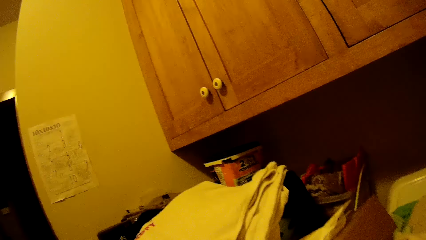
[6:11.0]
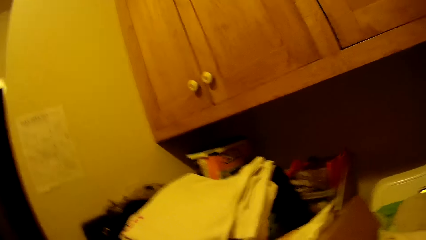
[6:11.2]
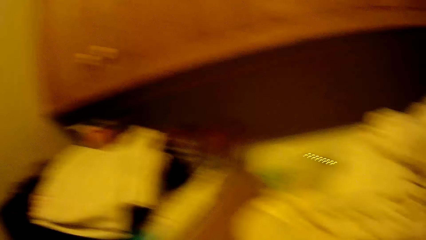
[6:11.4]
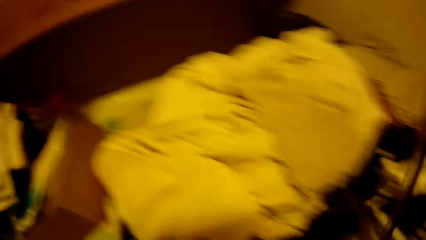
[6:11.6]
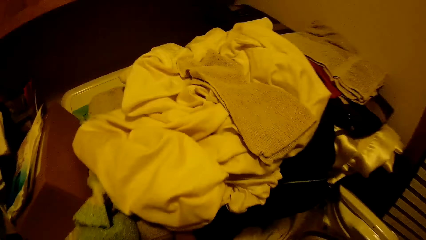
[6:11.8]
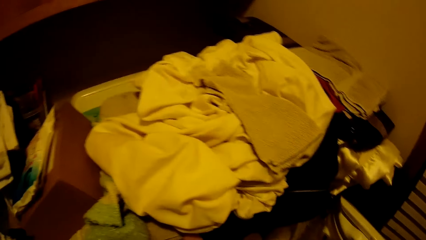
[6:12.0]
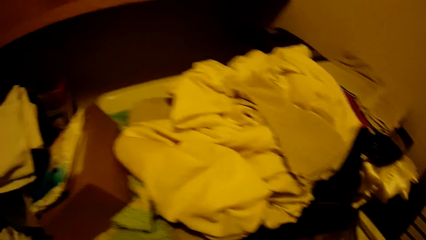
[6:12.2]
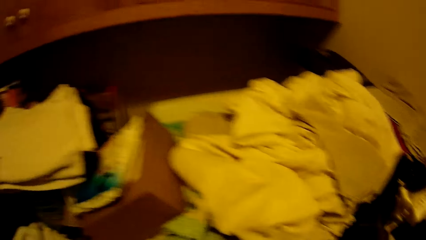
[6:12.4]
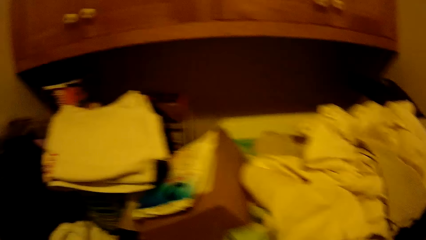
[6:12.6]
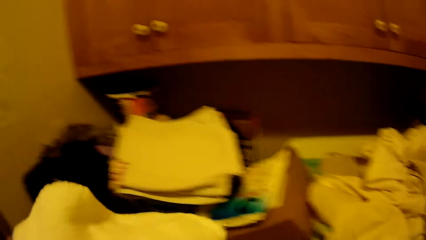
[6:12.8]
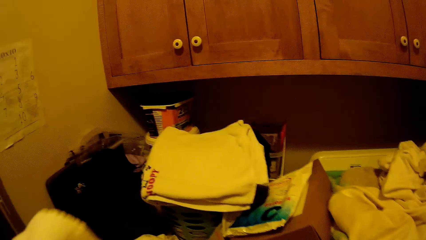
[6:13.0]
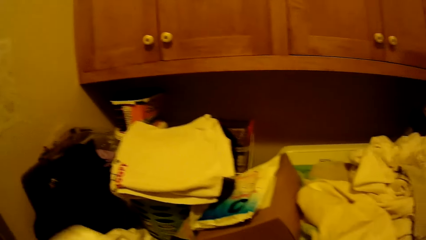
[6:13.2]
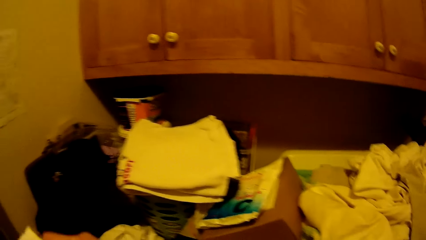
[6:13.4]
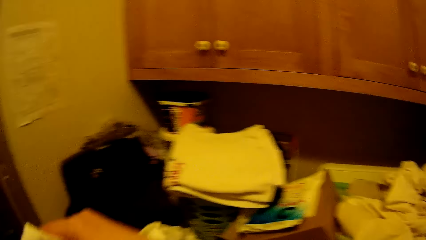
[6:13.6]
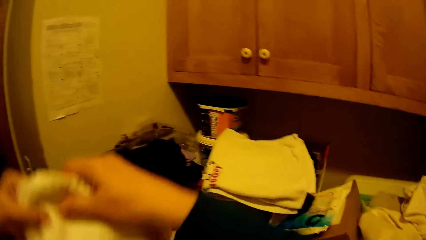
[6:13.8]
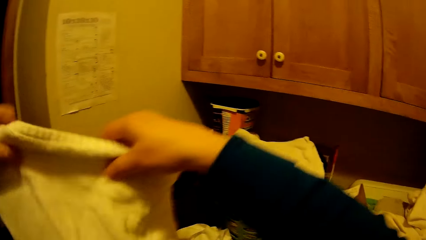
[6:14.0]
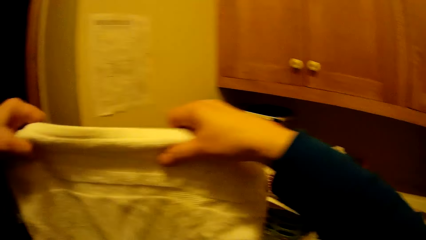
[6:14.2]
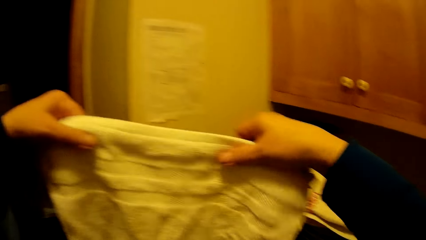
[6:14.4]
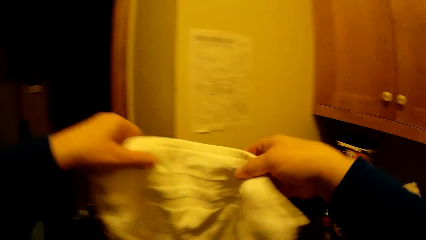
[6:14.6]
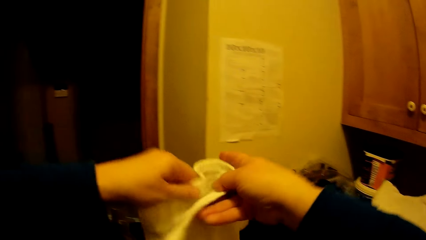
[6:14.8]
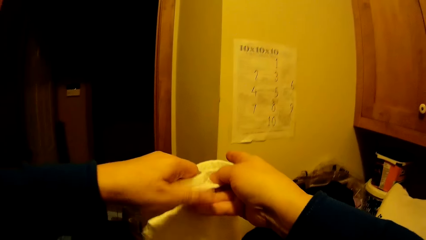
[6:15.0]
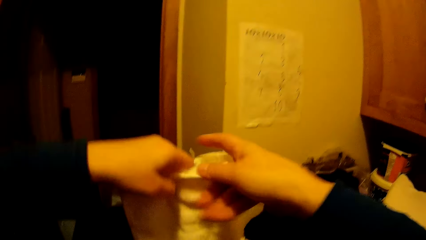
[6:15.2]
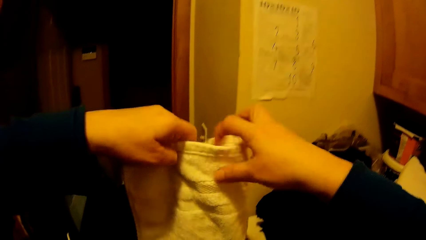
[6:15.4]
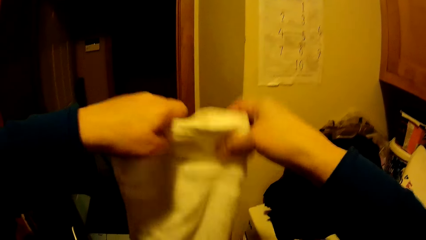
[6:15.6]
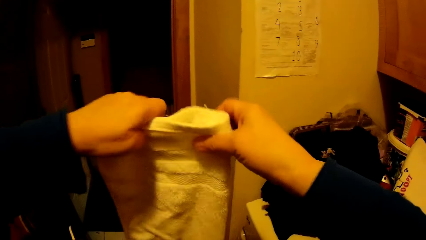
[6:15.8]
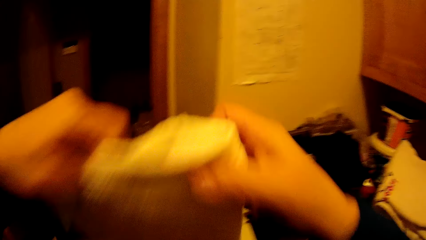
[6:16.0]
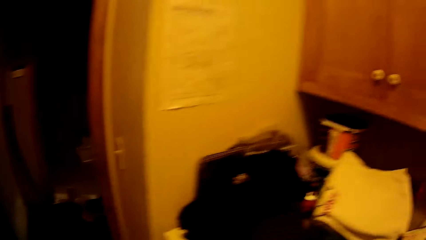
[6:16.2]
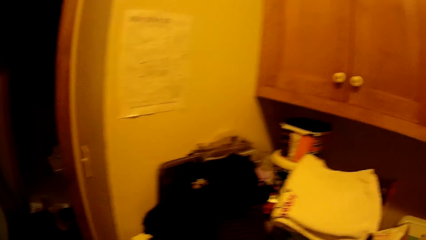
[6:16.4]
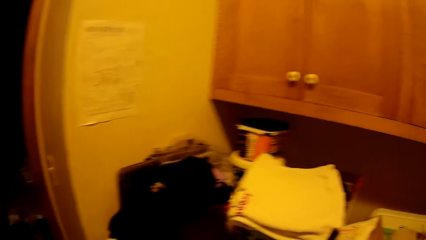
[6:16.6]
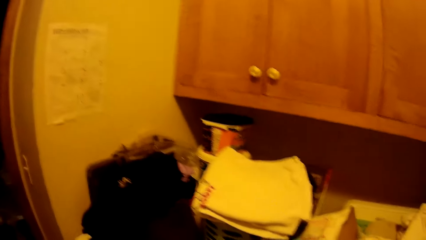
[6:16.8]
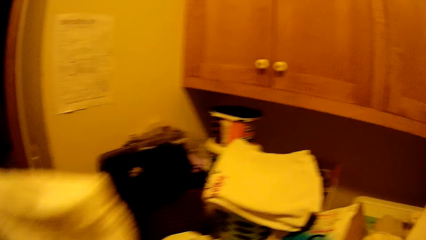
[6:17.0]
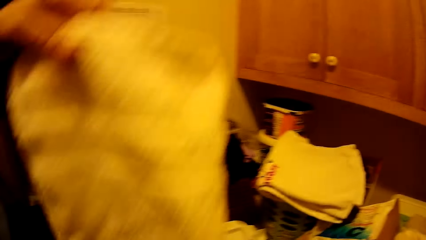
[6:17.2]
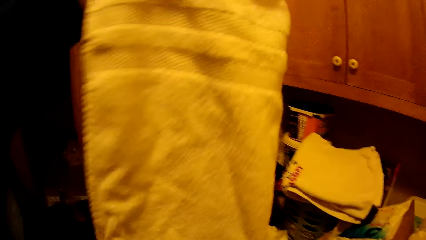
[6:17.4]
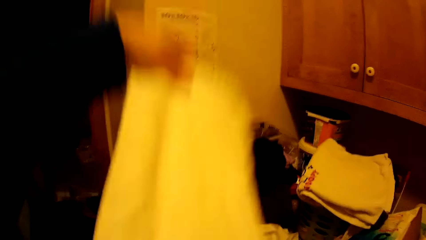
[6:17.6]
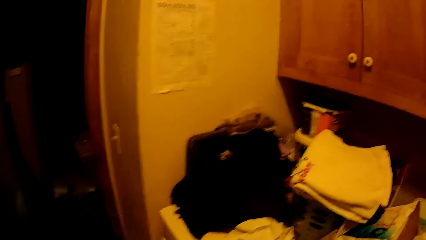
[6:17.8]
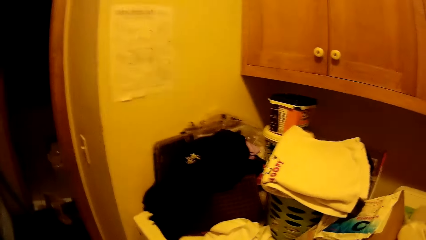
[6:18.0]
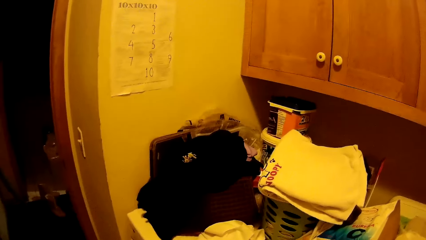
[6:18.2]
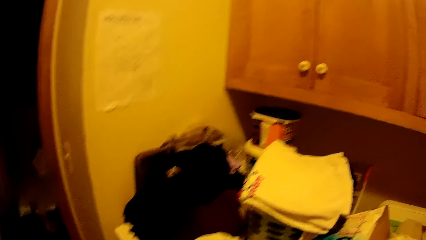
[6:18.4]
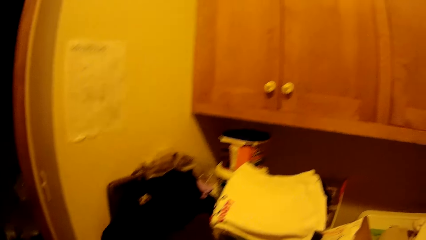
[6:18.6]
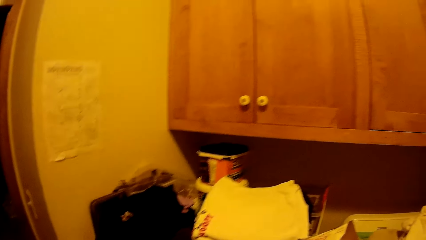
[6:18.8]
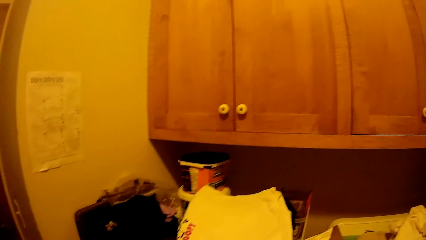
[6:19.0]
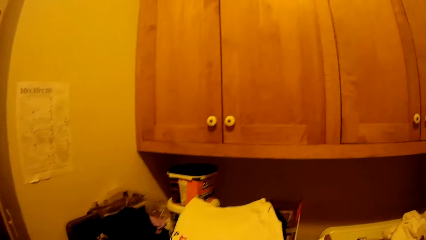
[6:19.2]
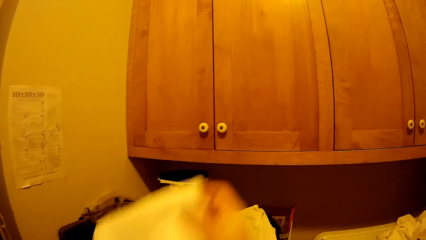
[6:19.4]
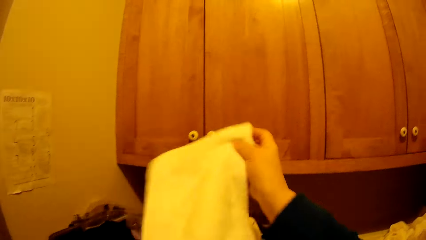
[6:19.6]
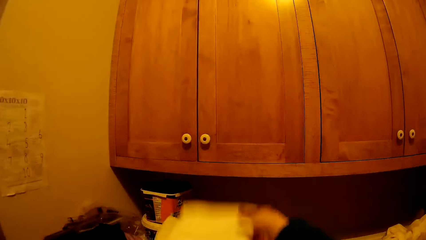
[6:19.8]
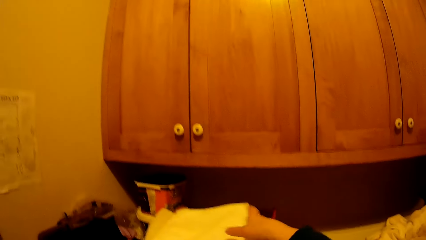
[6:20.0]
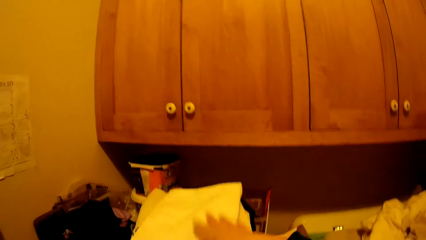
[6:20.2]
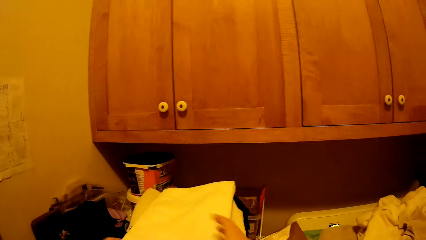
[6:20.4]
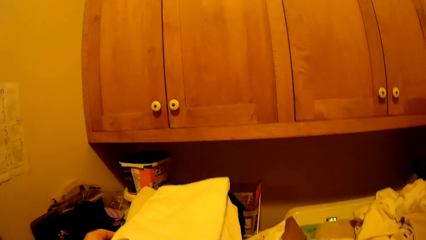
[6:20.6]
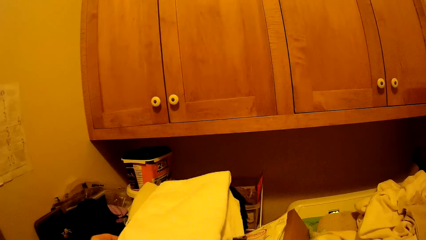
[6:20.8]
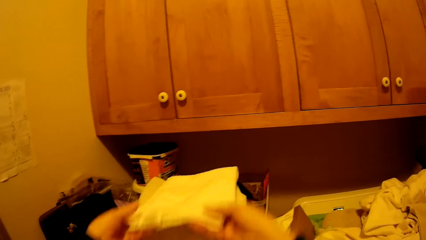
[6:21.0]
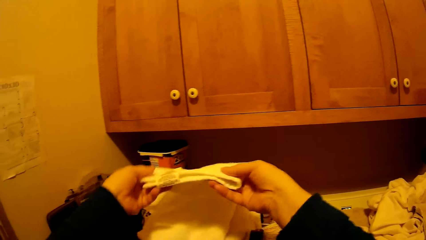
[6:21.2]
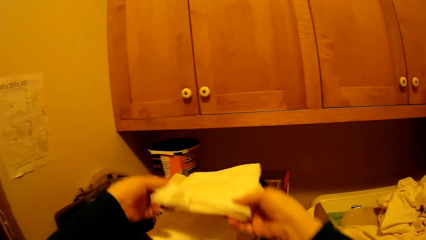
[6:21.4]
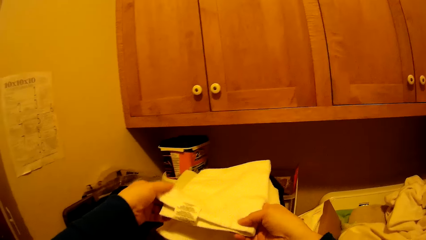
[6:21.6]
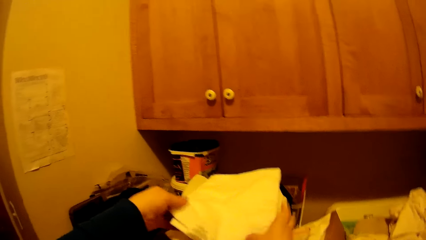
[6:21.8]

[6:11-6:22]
The camera wearer folds towels in the room. They put the towel on top of the other clothes.

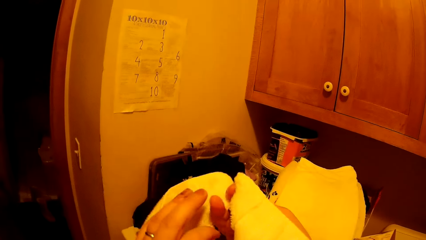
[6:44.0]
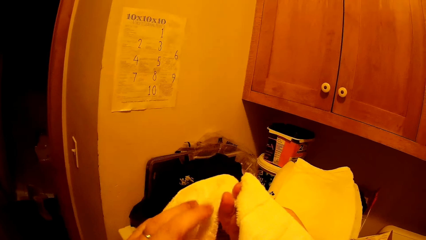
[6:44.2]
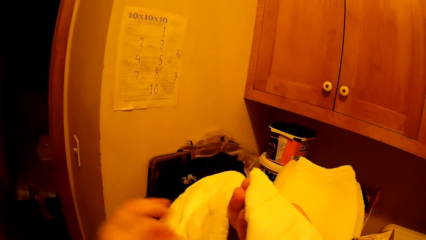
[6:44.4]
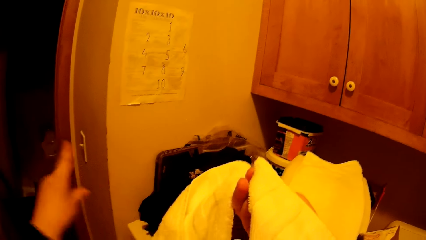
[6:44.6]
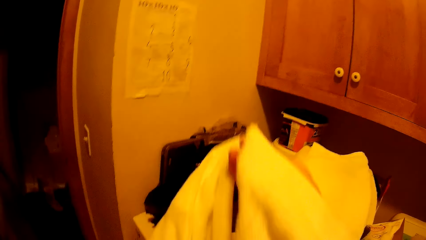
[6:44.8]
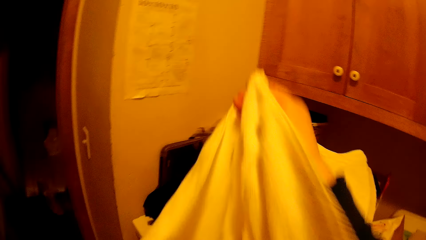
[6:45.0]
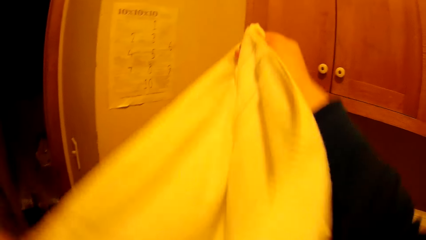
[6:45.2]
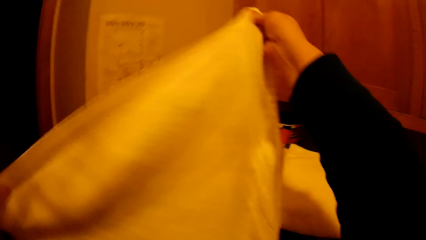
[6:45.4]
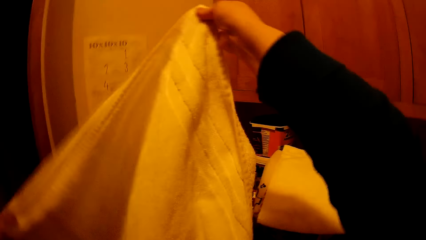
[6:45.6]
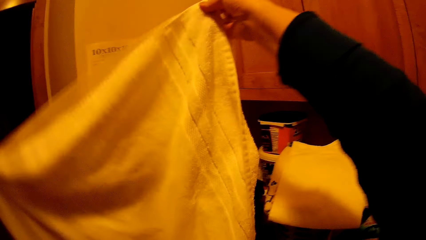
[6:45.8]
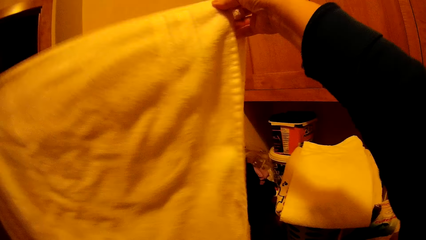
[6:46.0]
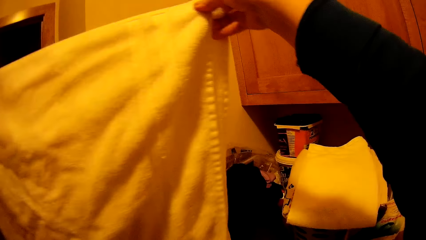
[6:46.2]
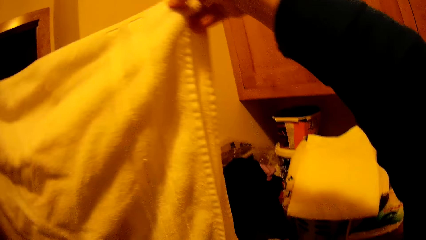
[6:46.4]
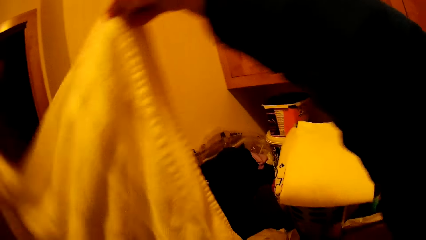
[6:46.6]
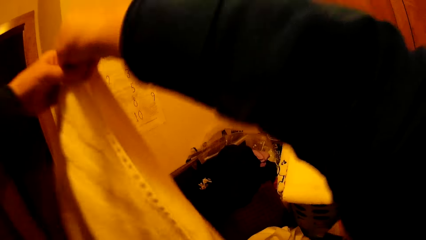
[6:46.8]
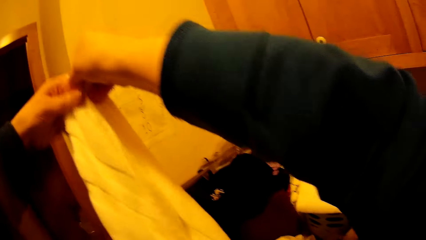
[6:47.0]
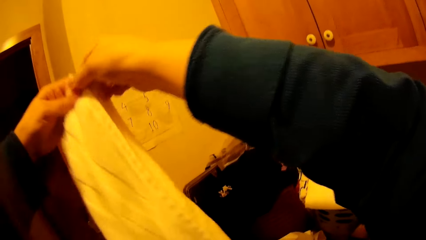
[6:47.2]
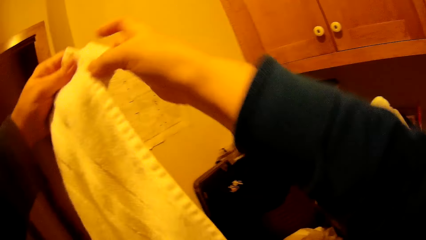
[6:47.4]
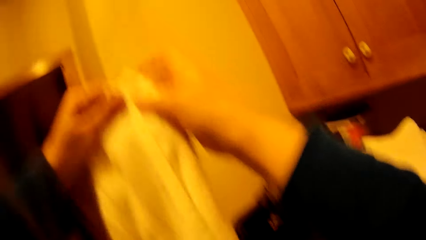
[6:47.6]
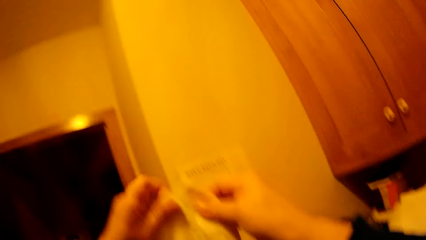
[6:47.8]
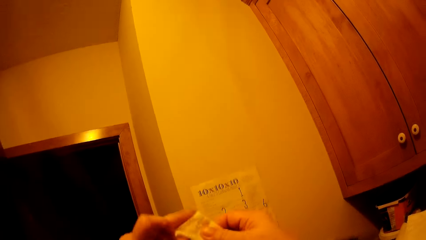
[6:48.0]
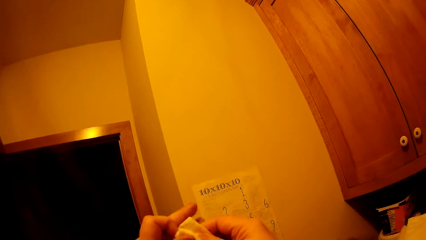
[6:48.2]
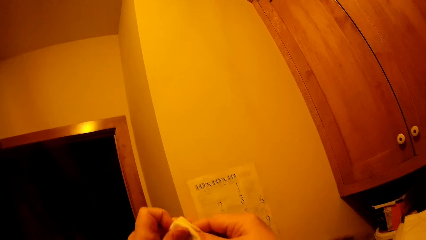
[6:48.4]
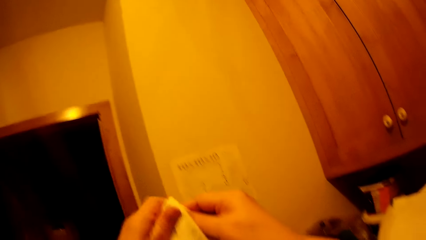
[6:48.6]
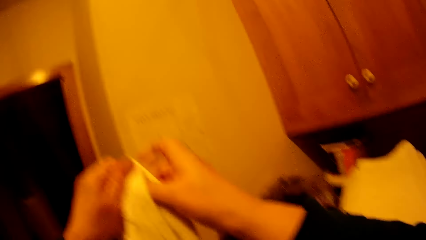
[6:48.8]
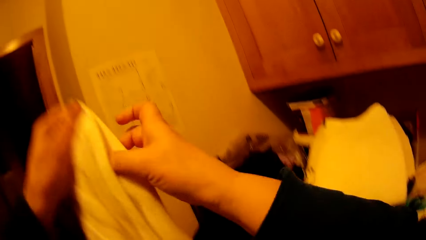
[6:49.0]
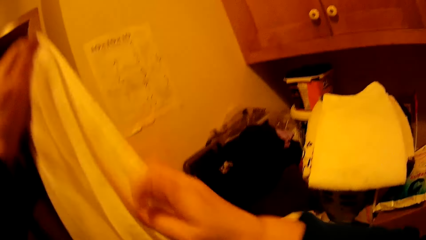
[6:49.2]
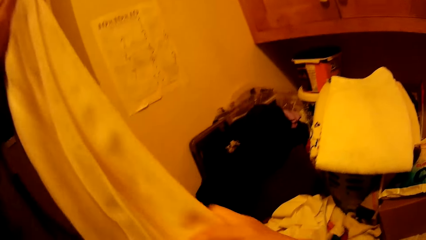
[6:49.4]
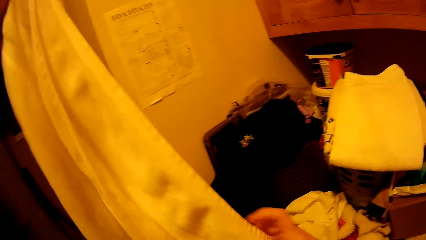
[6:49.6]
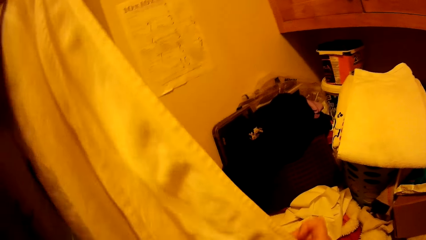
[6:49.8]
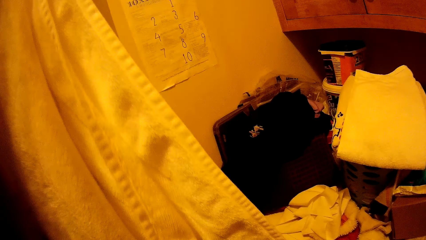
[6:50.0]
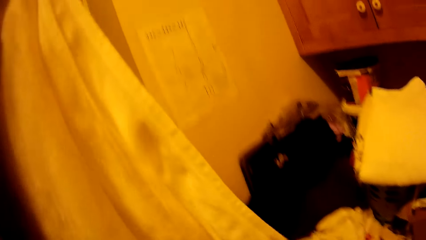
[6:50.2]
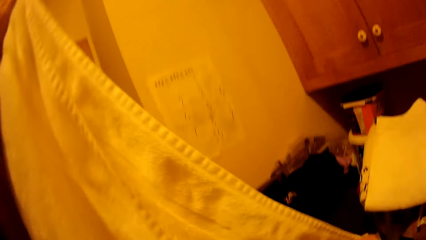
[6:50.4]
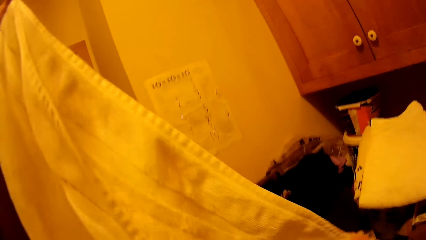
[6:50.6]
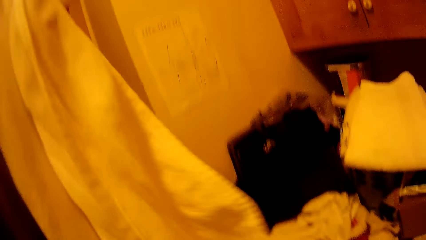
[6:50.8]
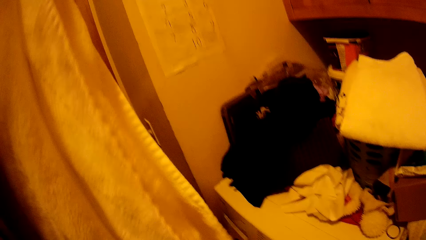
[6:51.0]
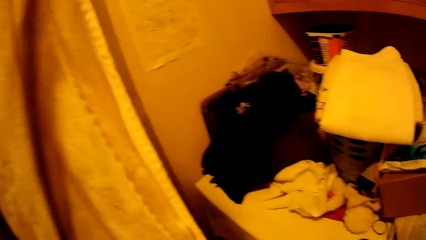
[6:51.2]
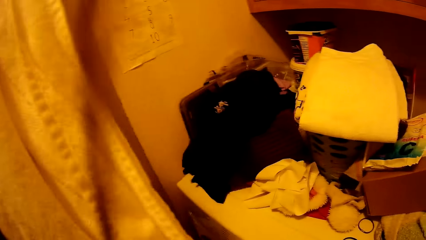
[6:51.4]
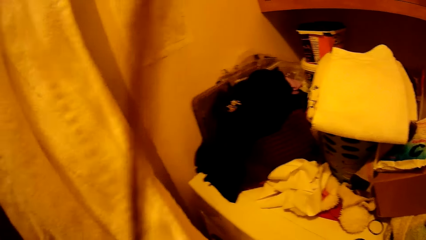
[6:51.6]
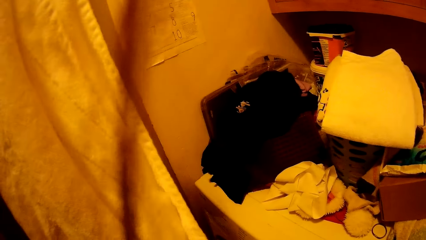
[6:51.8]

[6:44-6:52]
The camera wearer folds a towel.
